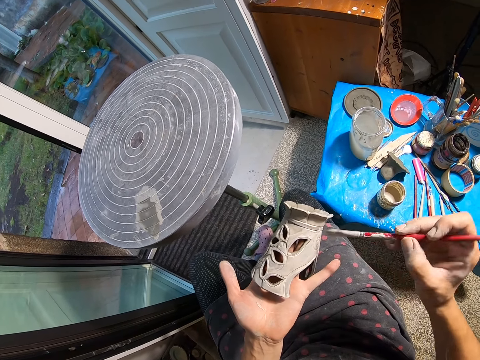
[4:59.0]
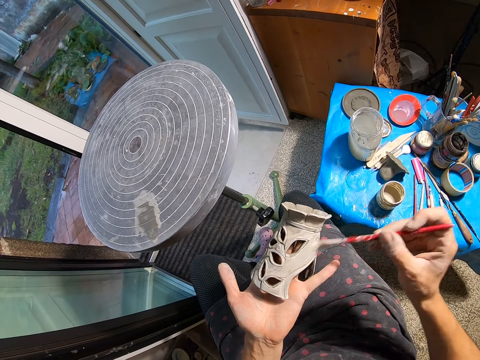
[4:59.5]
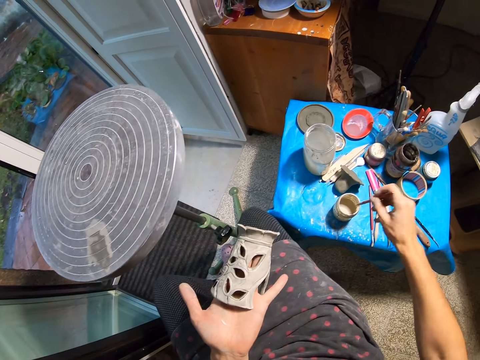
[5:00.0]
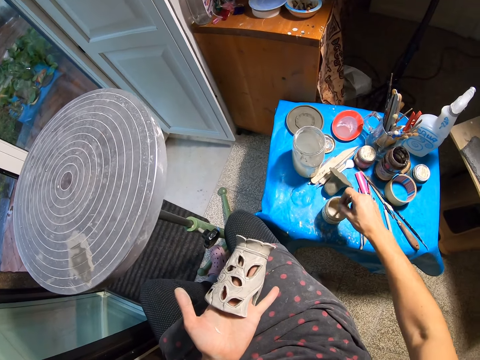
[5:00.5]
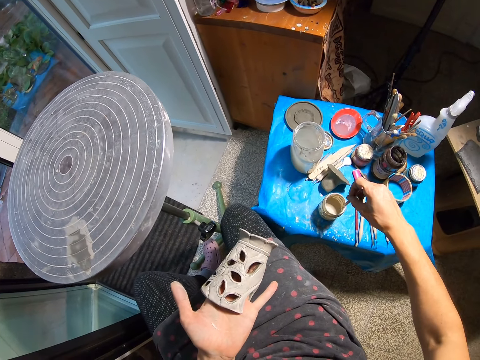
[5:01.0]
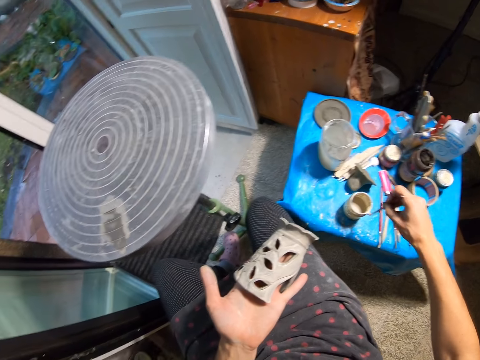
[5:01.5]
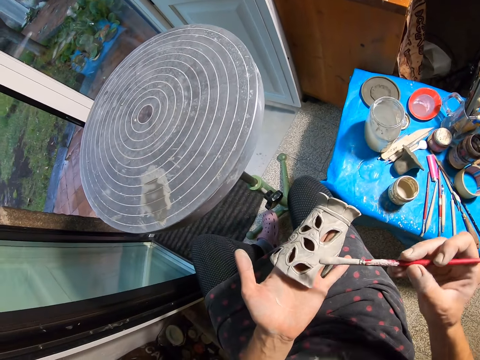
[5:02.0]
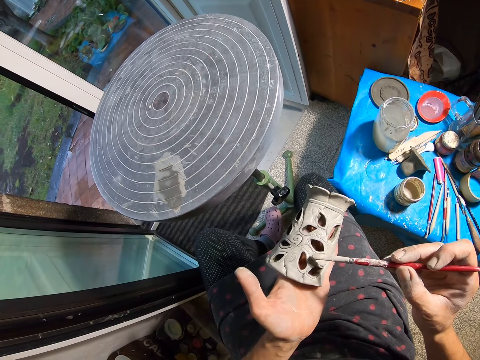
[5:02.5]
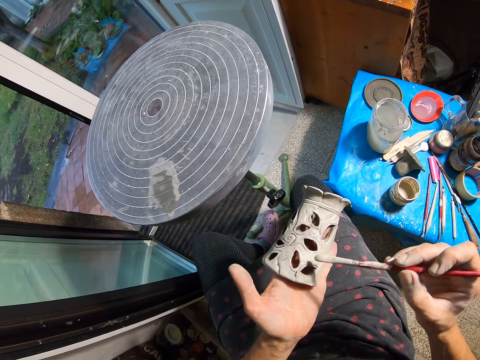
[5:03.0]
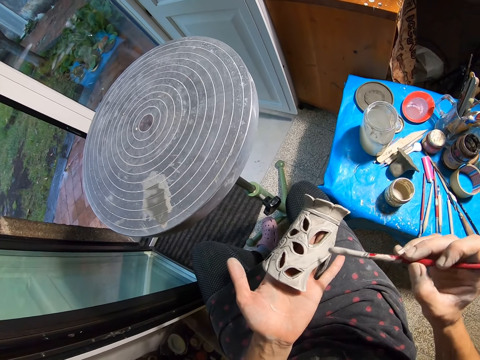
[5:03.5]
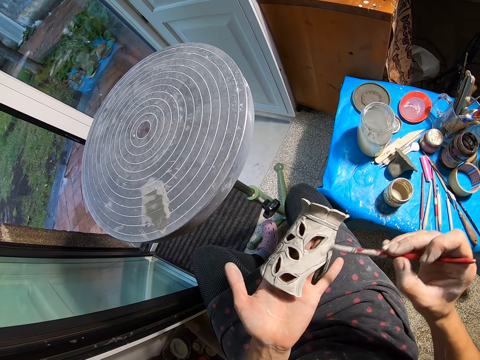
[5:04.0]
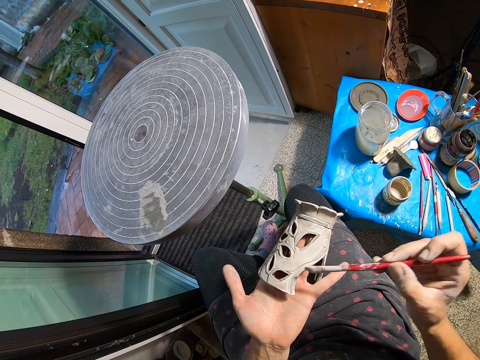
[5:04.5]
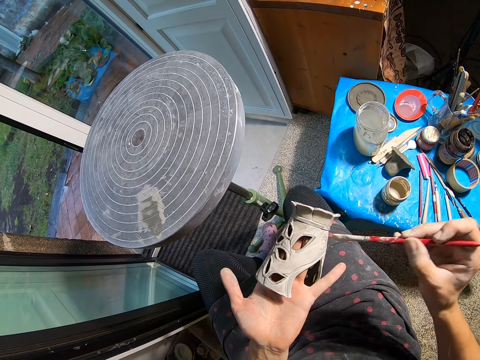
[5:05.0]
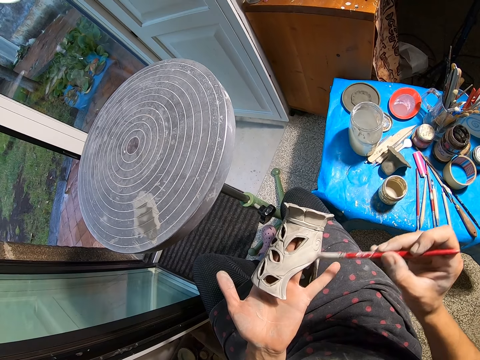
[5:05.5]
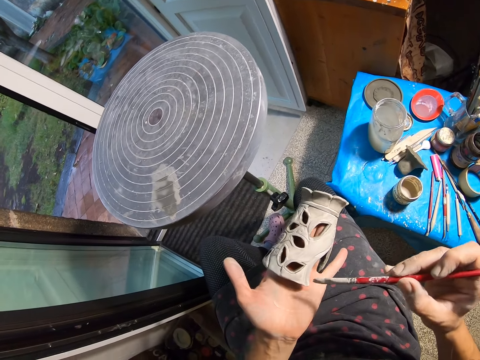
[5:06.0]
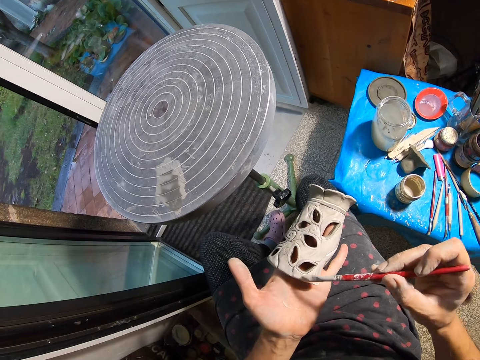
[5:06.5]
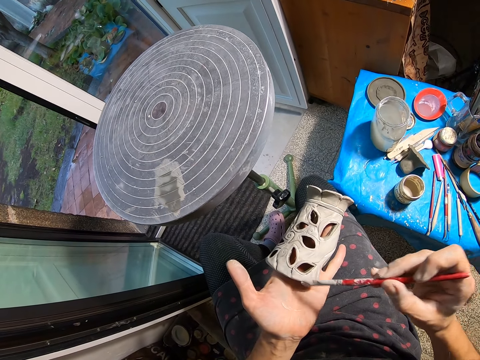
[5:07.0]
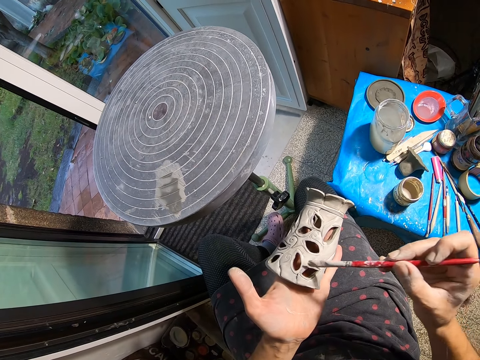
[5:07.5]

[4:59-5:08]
The camera wearer dips the paintbrush into the paint container with her right hand. She touches the brim of the container with the paintbrush in her right hand. She paints the craft in her left hand with the paintbrush in her right hand.

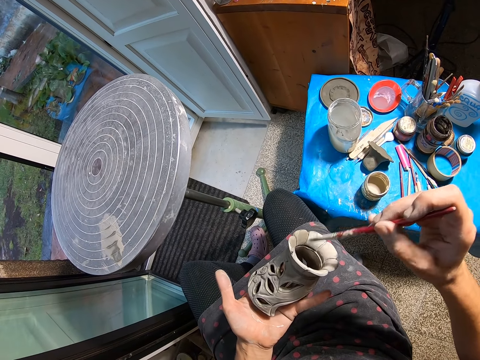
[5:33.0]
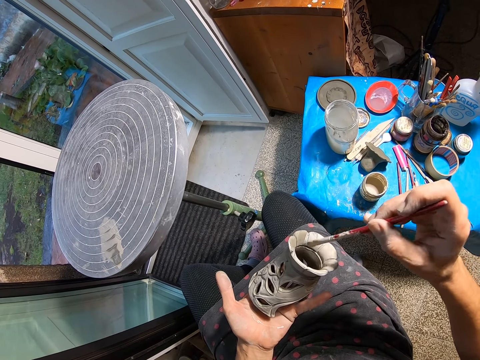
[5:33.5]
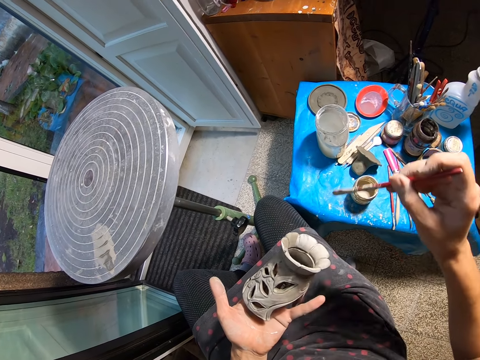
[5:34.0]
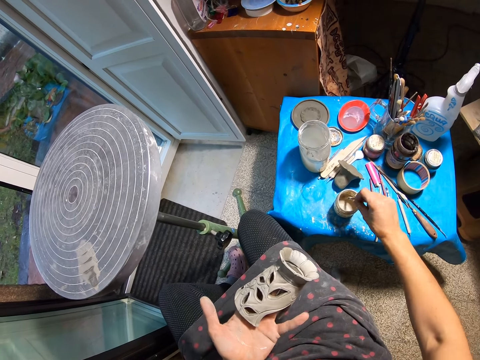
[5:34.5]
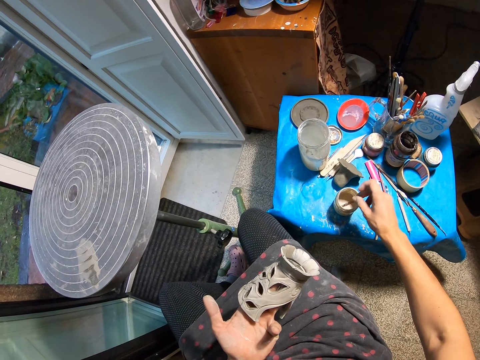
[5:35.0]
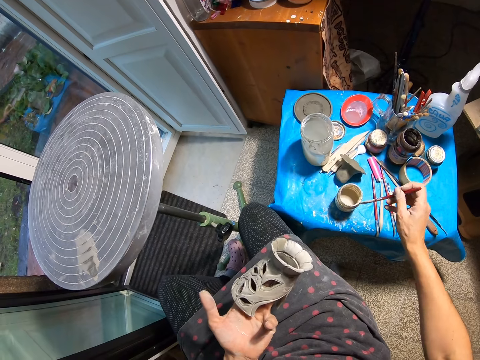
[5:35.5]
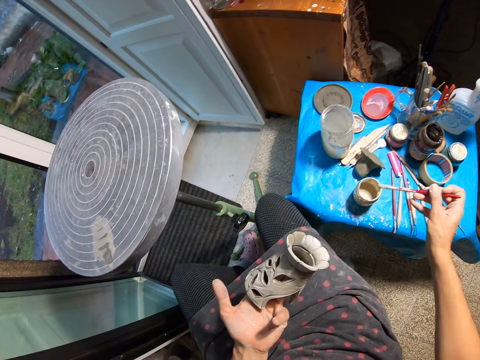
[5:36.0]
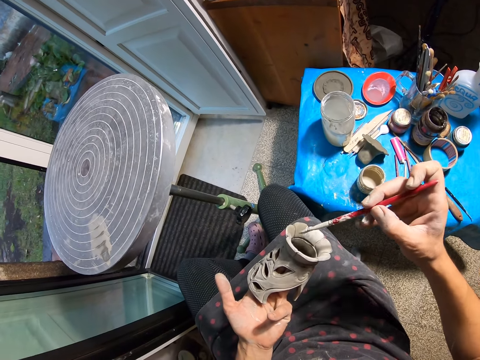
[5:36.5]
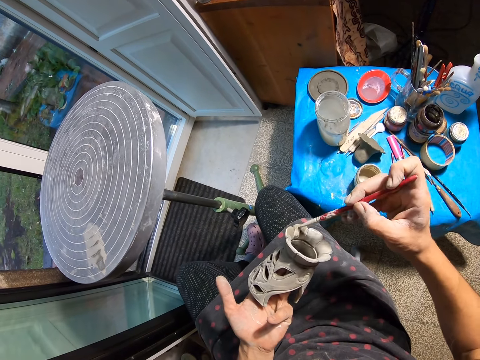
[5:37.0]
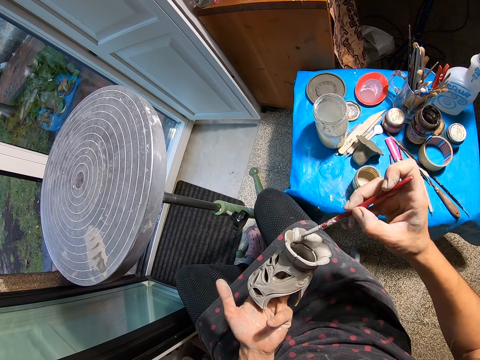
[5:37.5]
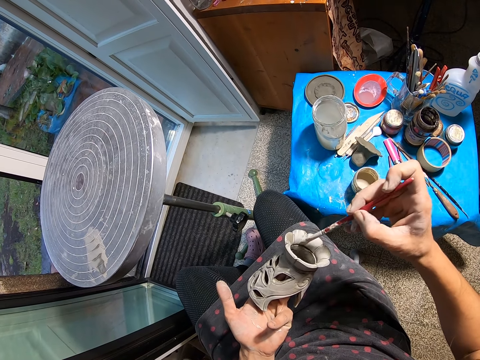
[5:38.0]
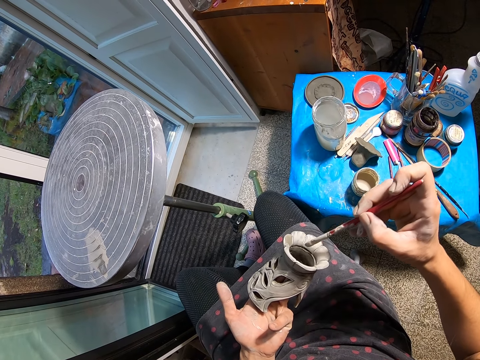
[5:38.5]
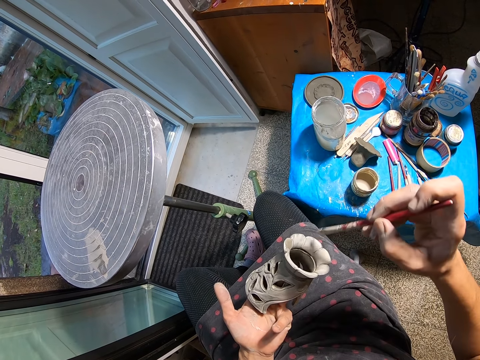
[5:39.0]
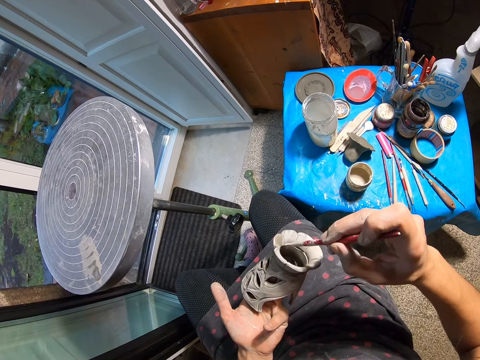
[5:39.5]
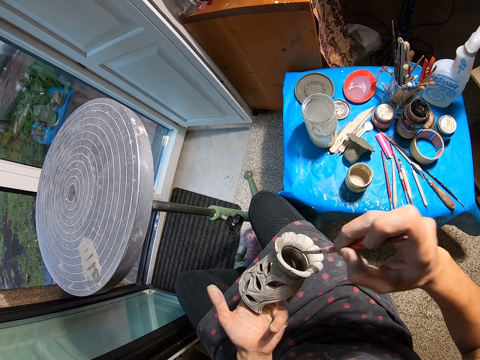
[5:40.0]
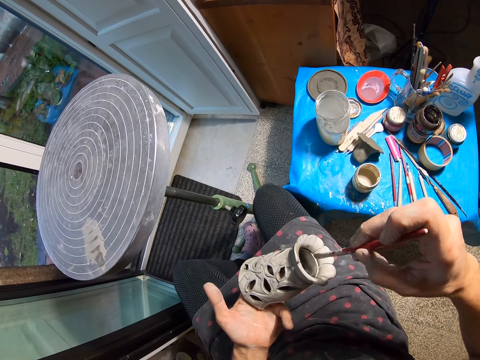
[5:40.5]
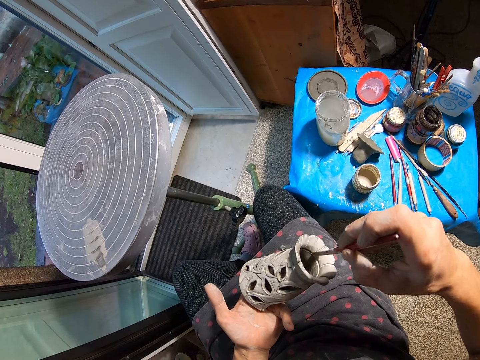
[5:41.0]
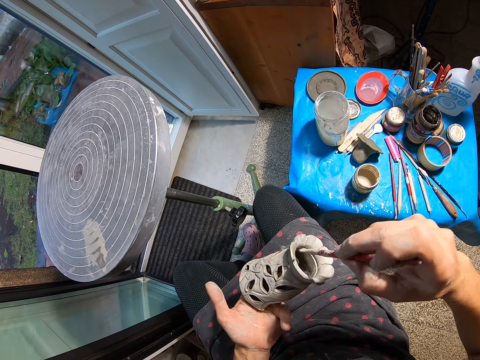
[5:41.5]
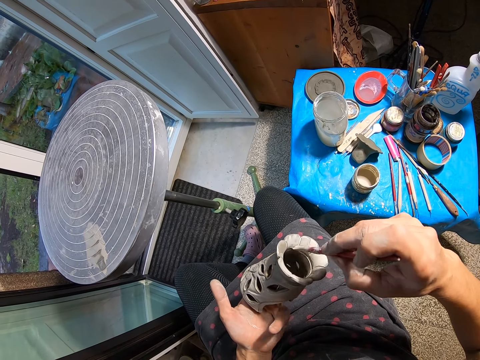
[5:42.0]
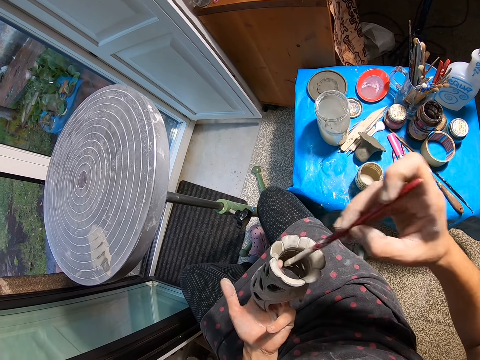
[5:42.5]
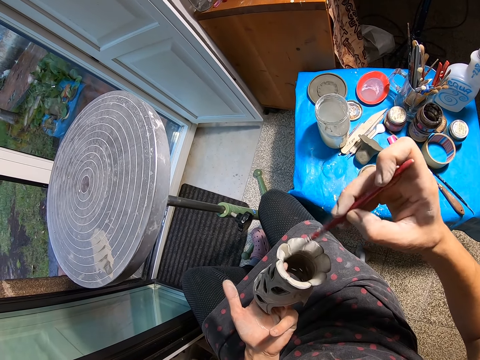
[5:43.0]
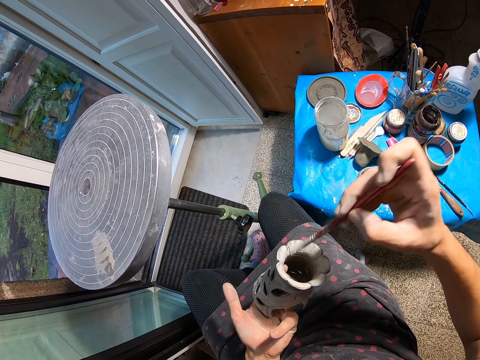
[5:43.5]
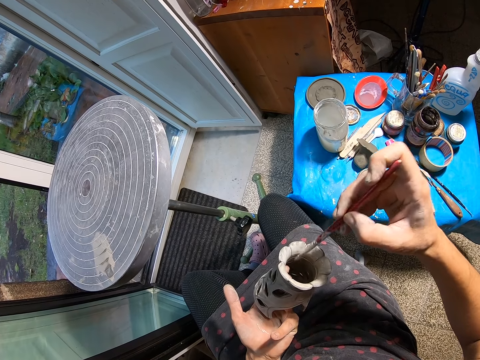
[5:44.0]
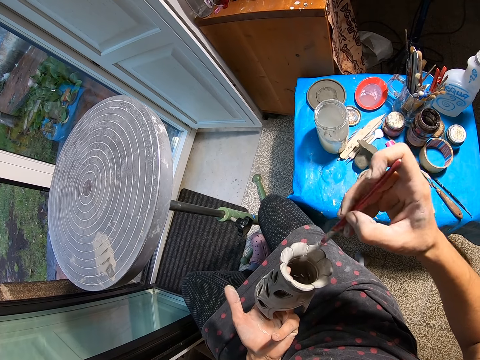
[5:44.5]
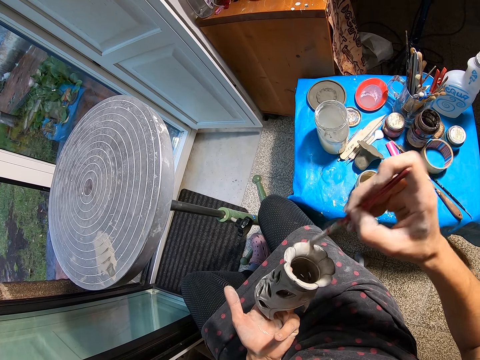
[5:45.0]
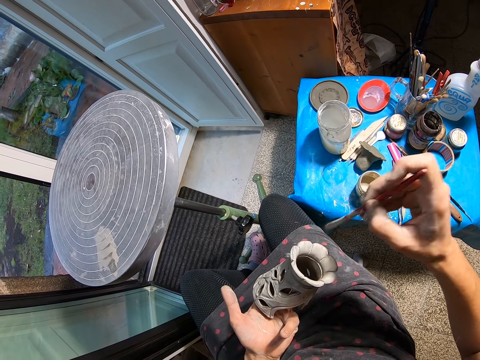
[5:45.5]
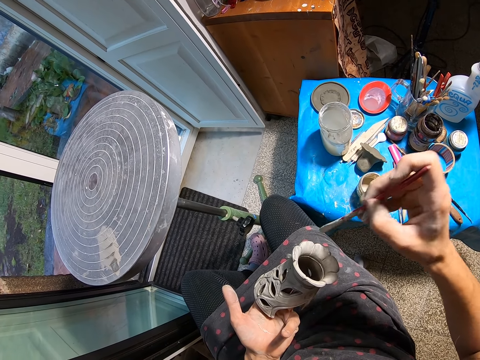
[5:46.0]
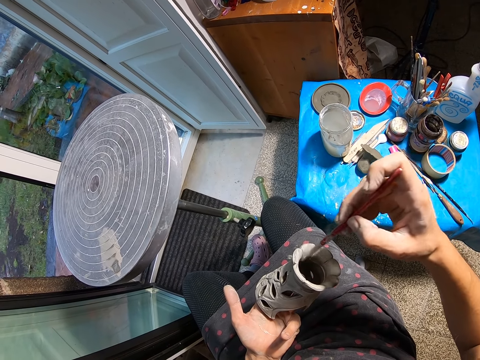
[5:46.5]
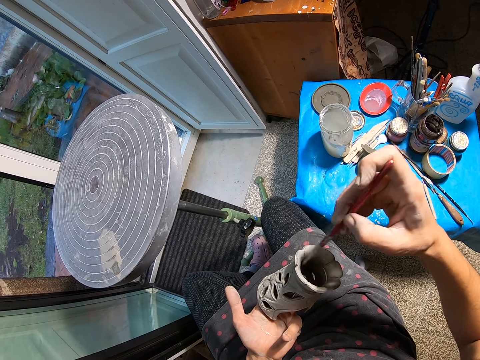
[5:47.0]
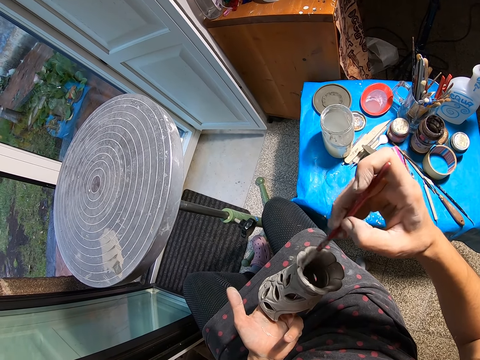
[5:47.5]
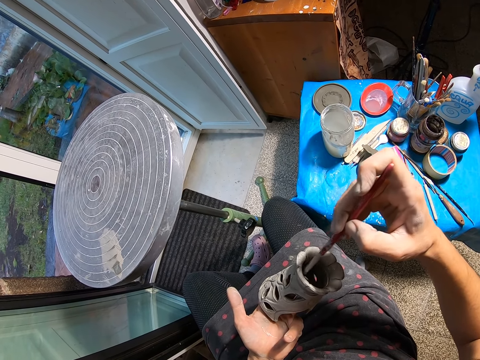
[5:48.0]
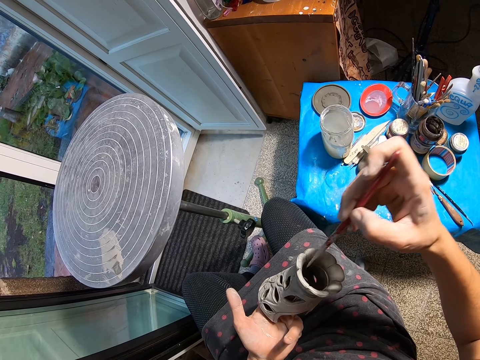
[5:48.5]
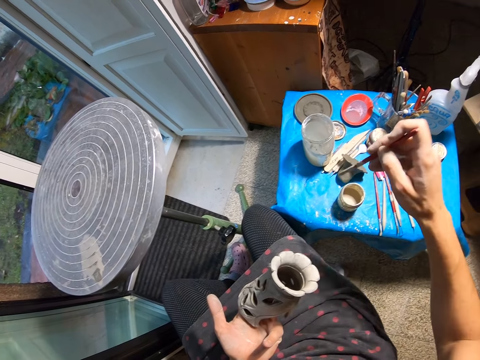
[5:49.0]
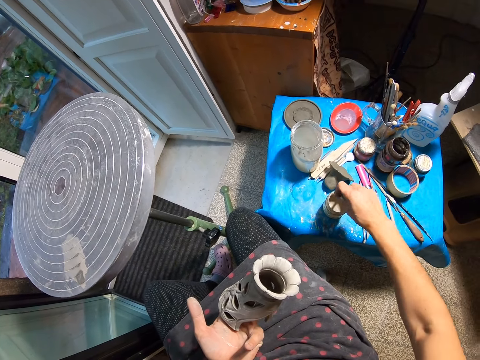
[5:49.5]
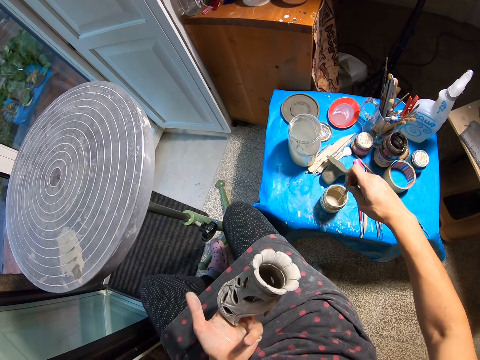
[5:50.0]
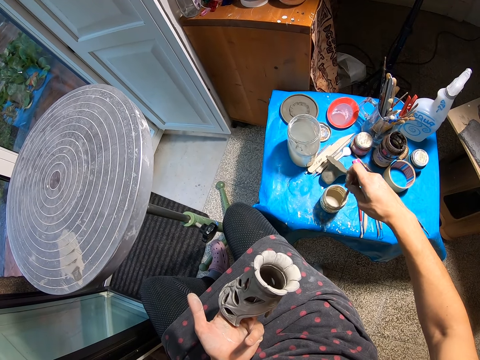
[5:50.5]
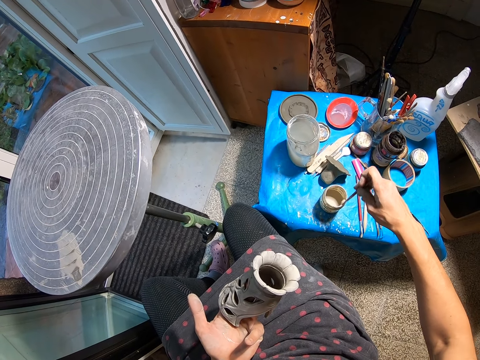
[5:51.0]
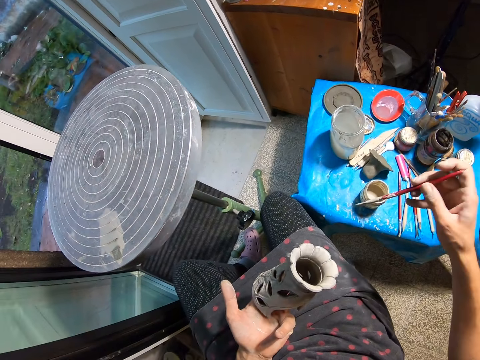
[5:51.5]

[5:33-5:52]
The camera wearer dips the paintbrush into the paint container with her right hand. She touches the brim of the container with the paintbrush in her right hand. She paints the craft in her left hand with the paintbrush in her right hand. She dips the paintbrush into the paint container with her right hand. She touches the brim of the container with the paintbrush in her right hand.
